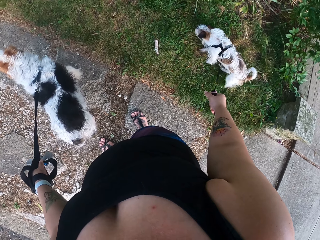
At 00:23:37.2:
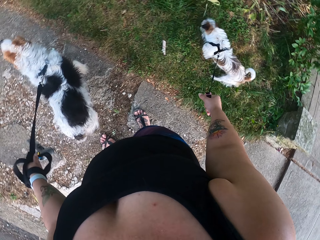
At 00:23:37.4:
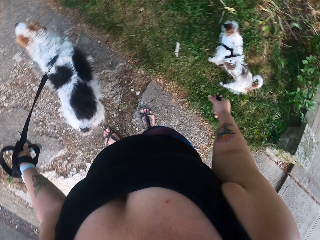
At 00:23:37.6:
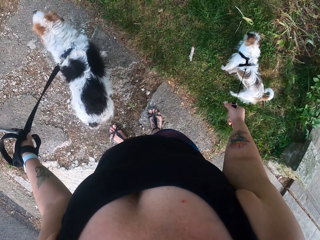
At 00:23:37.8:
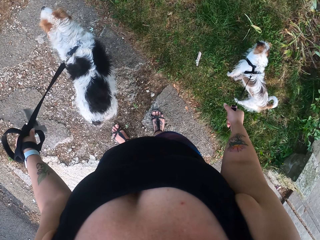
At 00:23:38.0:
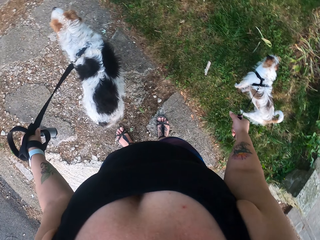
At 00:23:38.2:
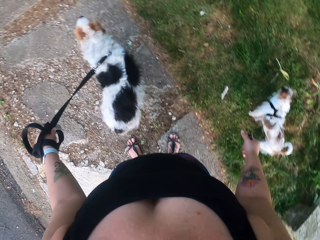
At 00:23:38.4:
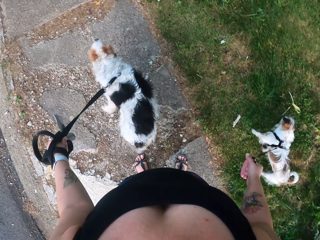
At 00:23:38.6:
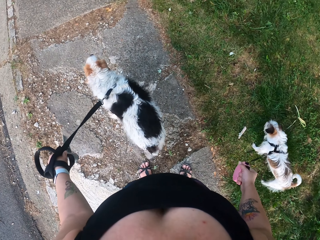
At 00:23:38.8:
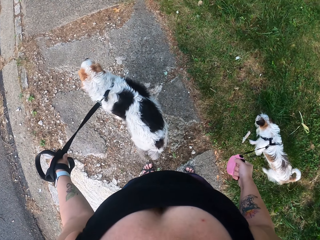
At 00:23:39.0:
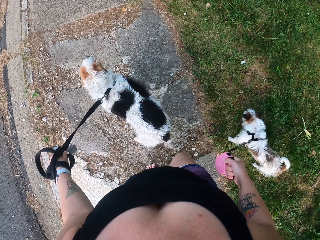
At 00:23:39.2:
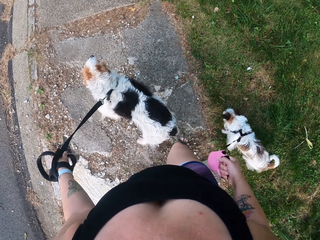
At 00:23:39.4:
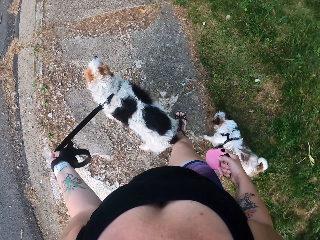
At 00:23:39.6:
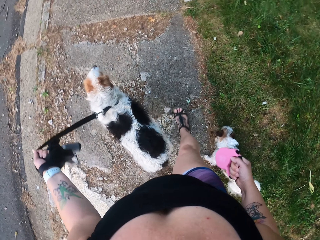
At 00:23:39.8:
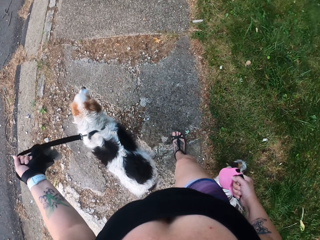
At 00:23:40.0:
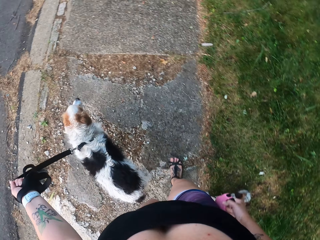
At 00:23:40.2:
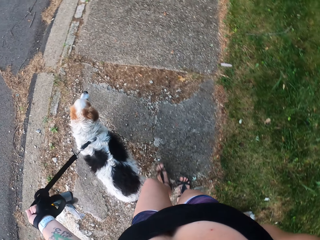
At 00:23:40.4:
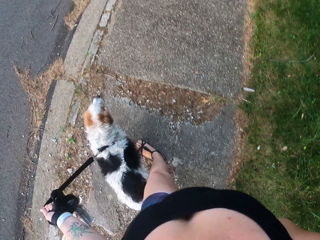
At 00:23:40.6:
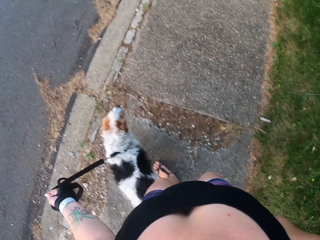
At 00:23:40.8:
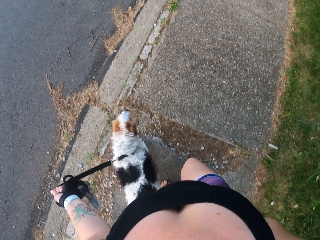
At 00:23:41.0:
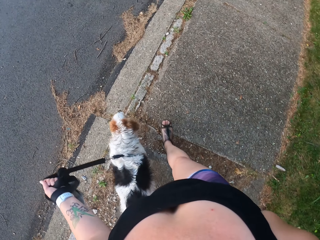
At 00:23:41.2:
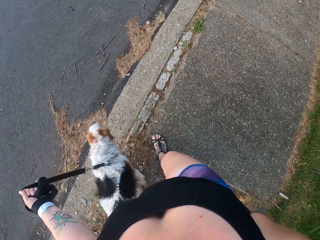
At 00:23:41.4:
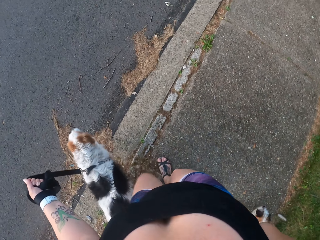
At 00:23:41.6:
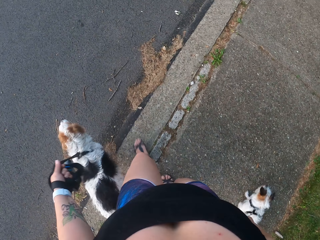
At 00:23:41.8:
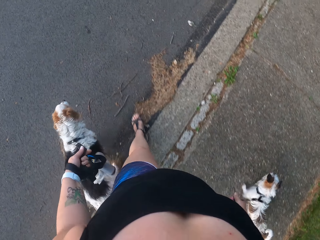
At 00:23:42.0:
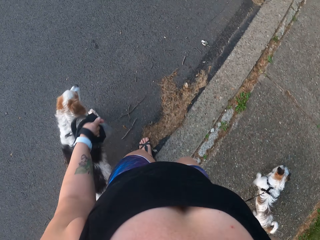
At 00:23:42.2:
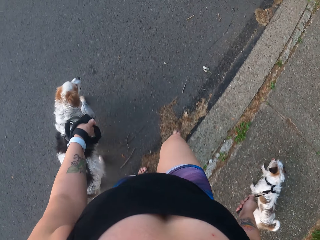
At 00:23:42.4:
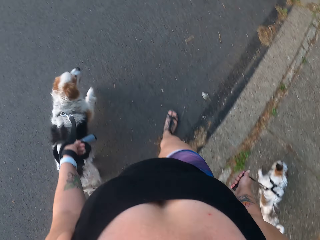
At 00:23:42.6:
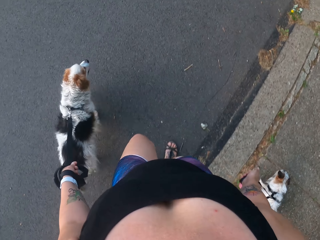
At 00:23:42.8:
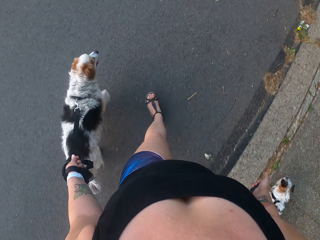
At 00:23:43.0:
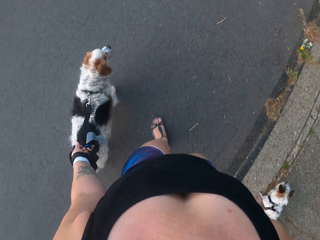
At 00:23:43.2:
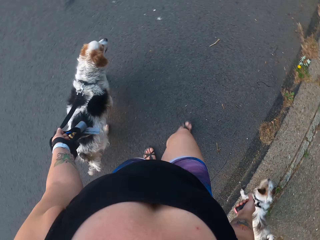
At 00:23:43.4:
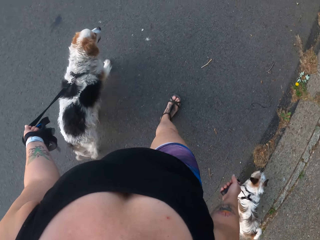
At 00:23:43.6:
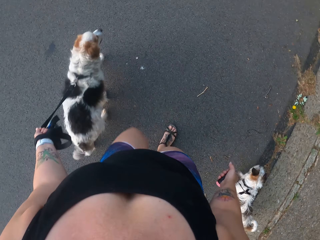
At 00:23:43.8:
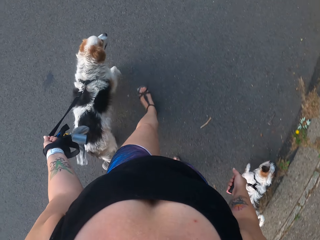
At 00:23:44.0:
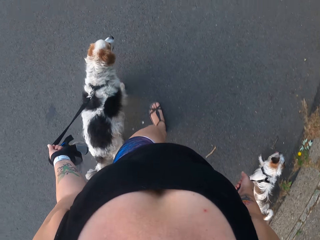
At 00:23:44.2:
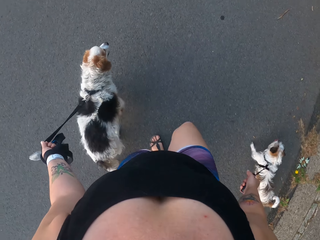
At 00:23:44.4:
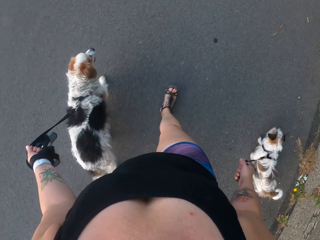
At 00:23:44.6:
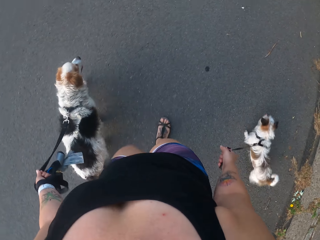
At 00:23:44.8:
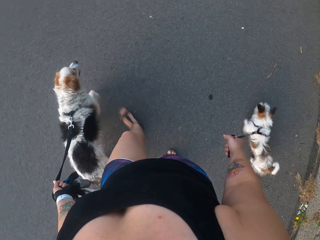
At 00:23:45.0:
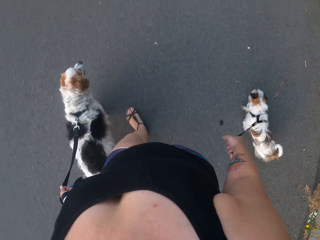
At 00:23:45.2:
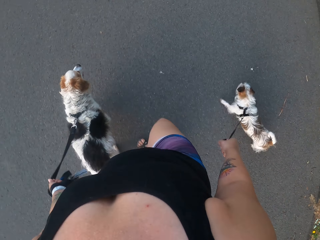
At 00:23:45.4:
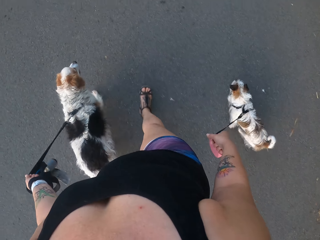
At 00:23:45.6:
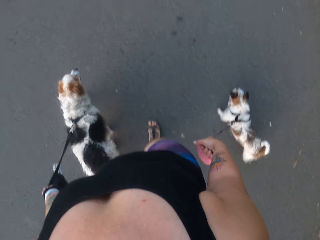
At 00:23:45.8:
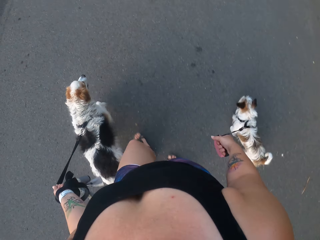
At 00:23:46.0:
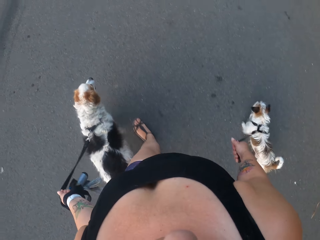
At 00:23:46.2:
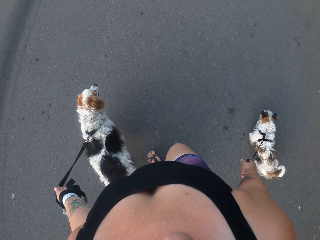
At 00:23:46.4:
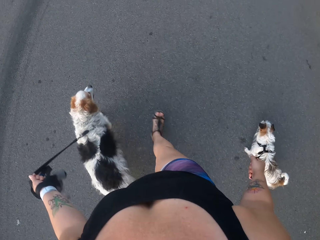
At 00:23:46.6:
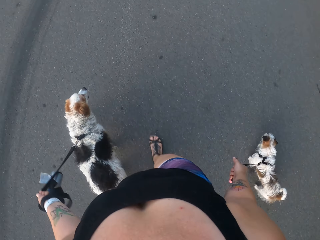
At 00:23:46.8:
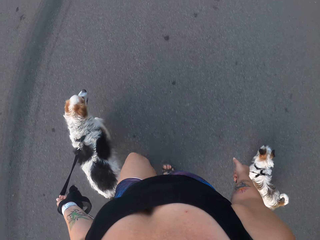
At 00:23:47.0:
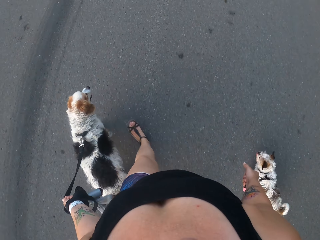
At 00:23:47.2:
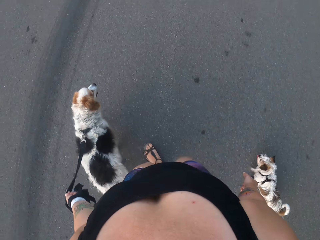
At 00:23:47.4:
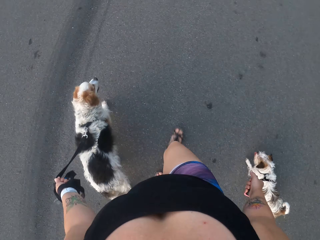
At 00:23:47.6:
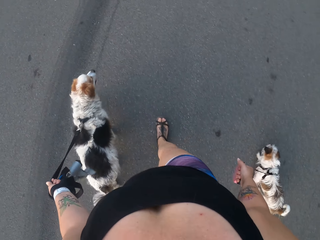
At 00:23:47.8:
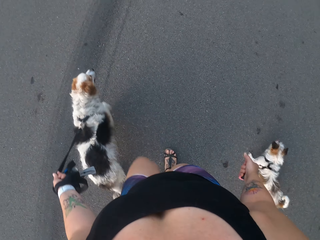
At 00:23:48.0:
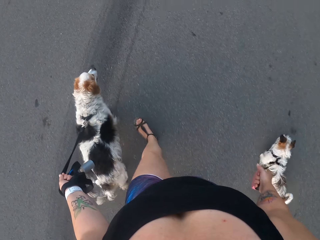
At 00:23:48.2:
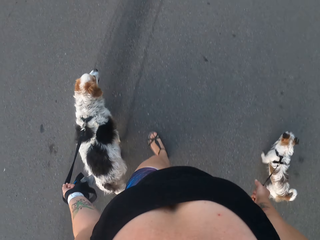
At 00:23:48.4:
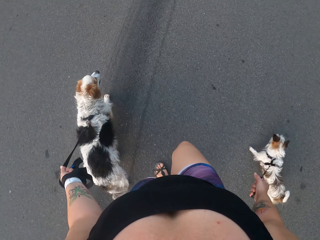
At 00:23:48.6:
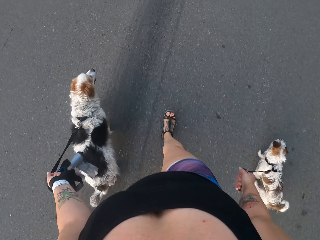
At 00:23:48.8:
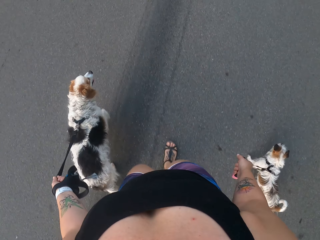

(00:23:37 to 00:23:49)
The camera wearer pulls the dogs on the footpath. They cross the road with the dogs.

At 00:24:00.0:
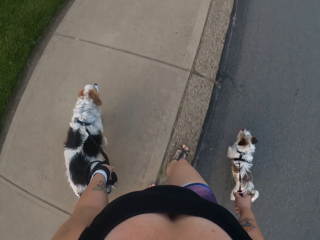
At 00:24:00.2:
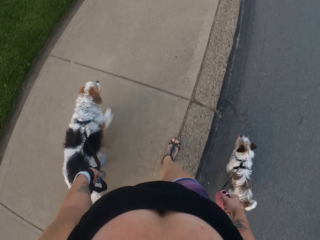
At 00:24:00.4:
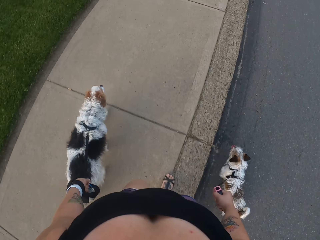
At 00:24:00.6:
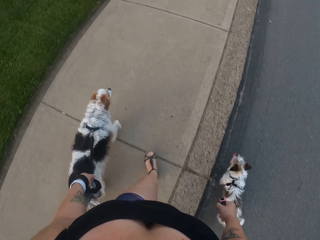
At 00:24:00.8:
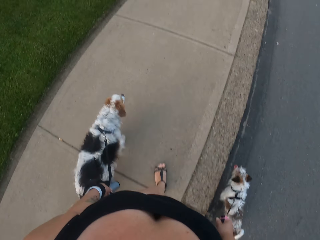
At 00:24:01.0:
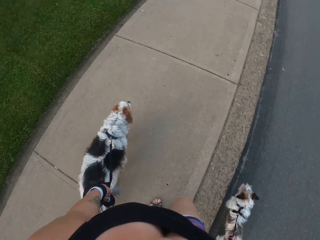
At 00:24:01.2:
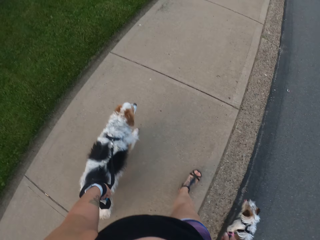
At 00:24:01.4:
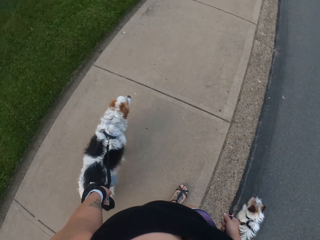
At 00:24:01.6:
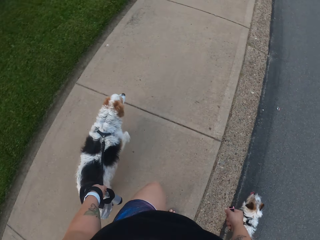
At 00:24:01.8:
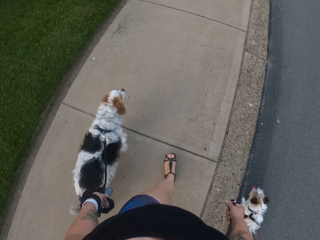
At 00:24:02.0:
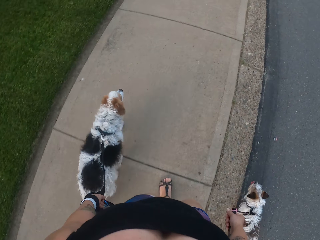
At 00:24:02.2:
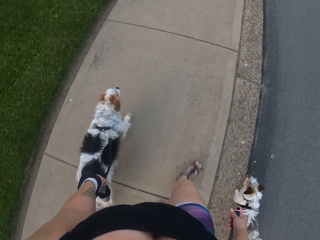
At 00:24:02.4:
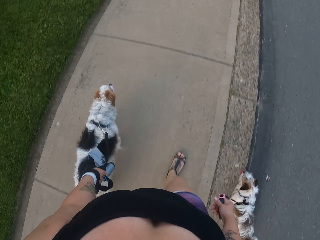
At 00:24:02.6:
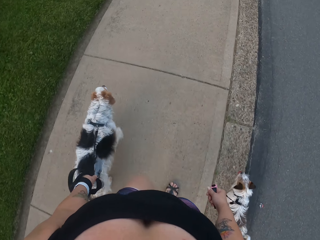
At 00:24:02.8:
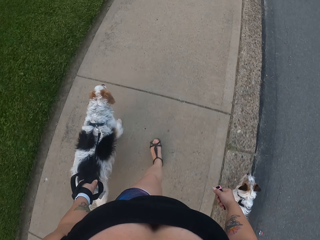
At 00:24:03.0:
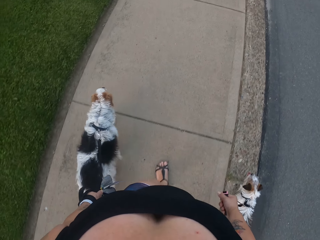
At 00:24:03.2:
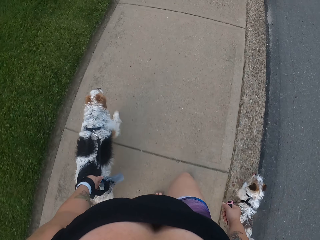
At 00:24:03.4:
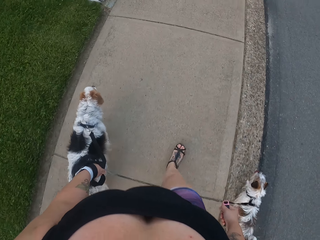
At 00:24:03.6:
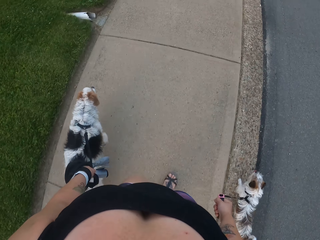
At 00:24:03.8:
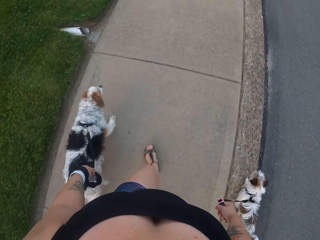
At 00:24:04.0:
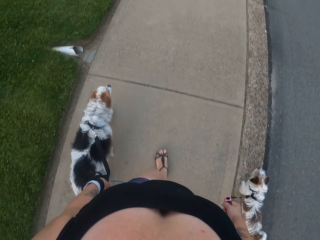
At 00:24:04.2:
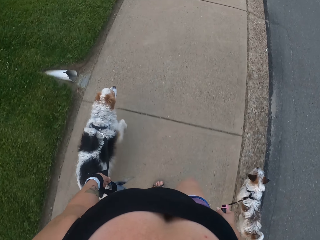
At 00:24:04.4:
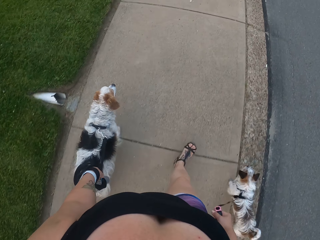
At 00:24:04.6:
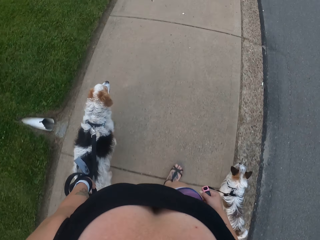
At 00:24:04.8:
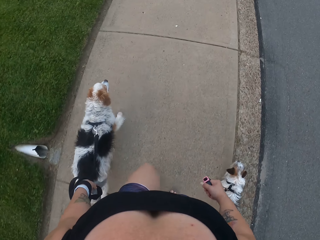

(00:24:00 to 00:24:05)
The camera wearer pulls the dogs on the footpath.

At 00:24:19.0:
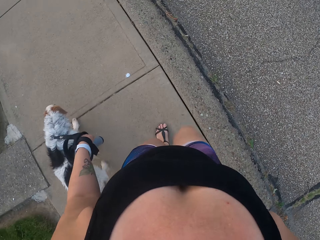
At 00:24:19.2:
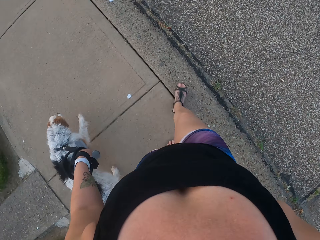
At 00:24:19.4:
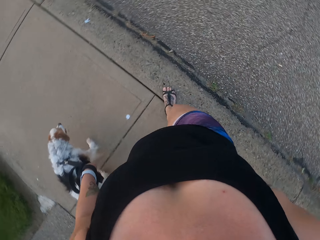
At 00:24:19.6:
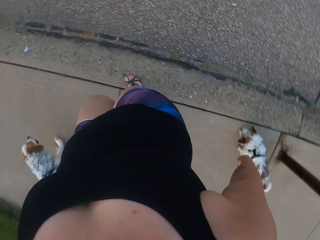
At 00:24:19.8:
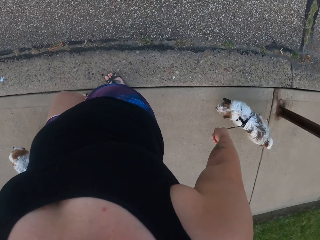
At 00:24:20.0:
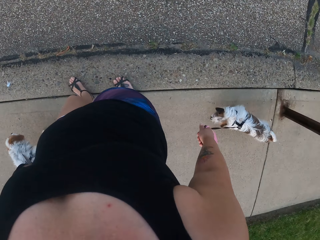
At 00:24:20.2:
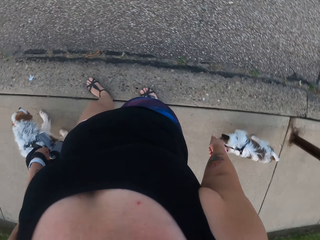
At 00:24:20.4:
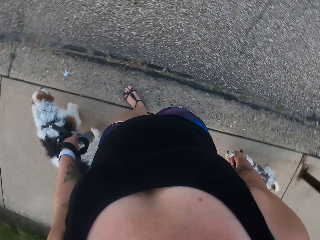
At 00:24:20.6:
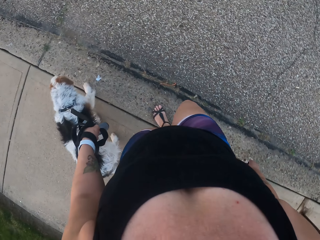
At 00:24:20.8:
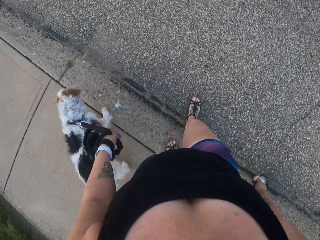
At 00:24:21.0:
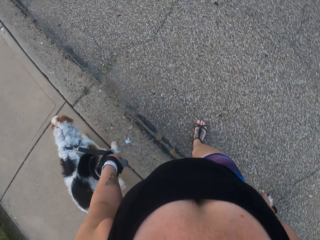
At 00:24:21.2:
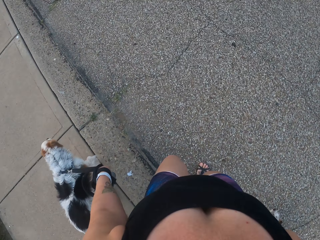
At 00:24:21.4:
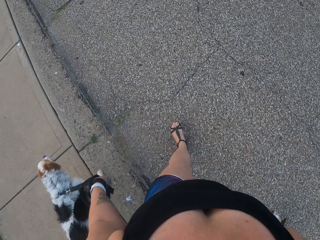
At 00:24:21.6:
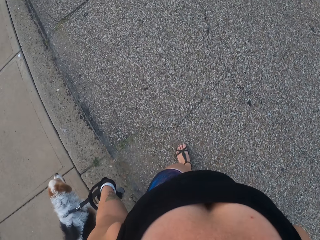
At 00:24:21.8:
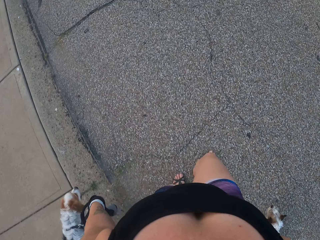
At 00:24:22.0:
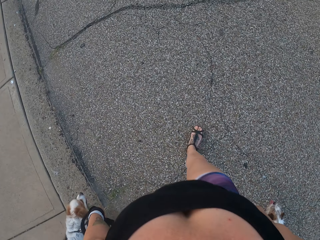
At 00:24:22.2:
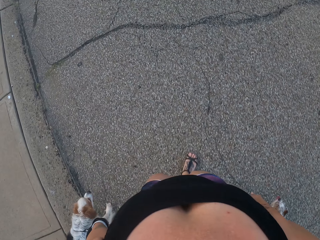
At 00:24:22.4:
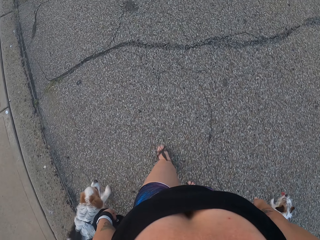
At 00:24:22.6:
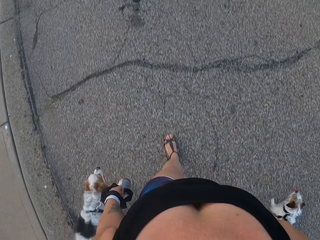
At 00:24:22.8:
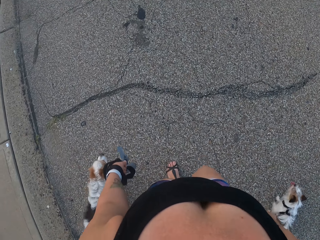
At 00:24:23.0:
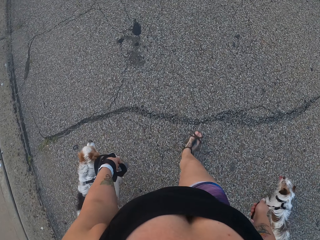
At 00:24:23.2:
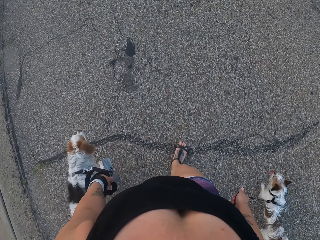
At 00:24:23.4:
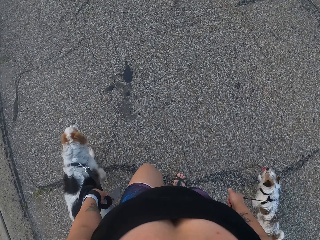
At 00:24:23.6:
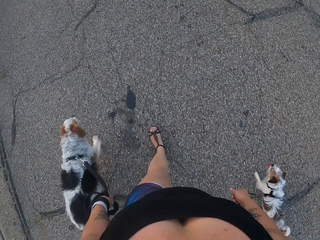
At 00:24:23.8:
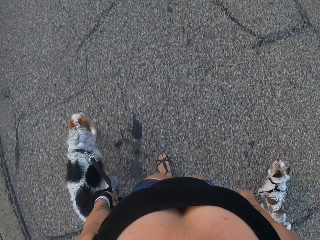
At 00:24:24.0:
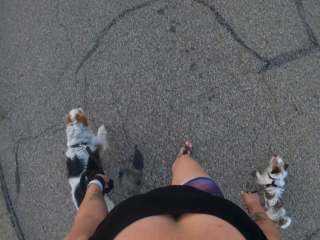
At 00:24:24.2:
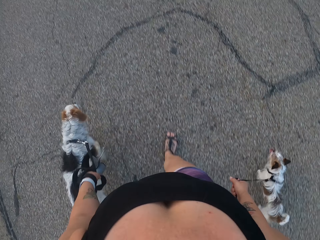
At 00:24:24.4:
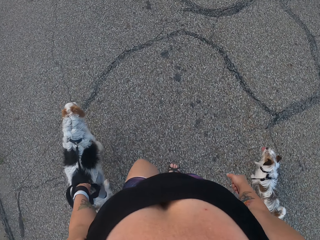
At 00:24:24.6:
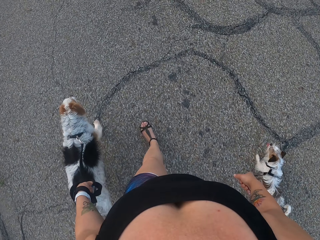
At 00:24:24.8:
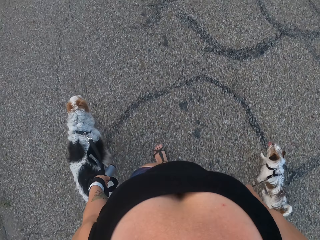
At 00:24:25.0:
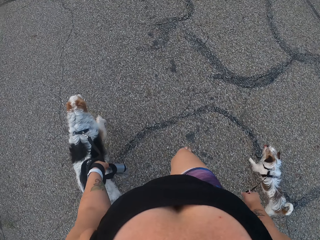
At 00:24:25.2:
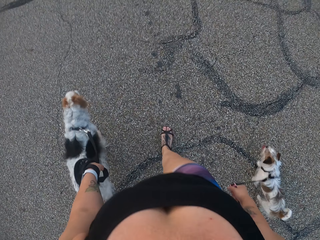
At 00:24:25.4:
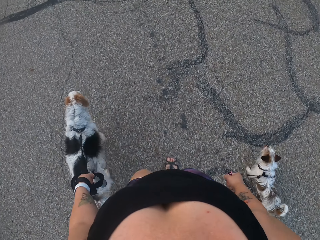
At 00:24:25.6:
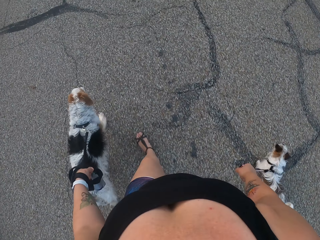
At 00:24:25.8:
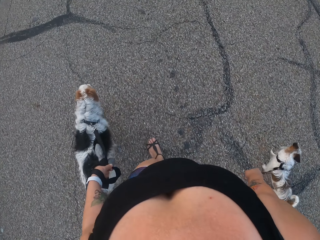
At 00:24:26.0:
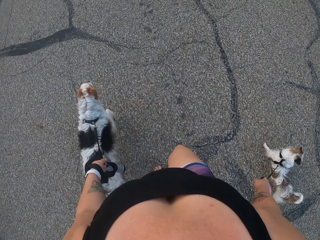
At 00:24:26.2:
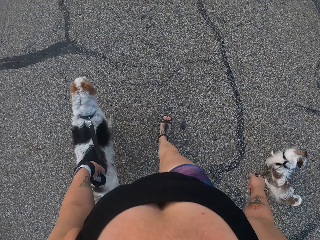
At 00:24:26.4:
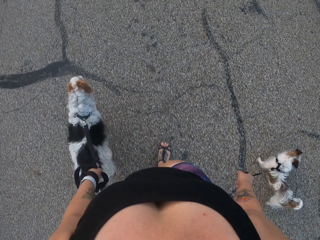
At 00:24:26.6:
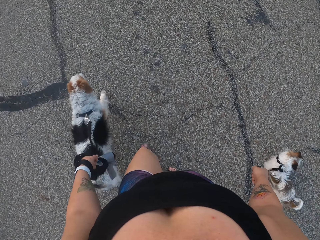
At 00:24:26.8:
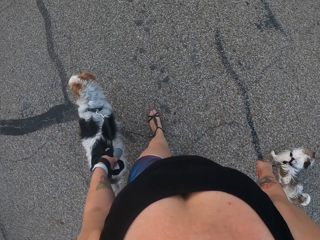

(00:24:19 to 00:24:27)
The camera wearer pulls the dogs along the road.
